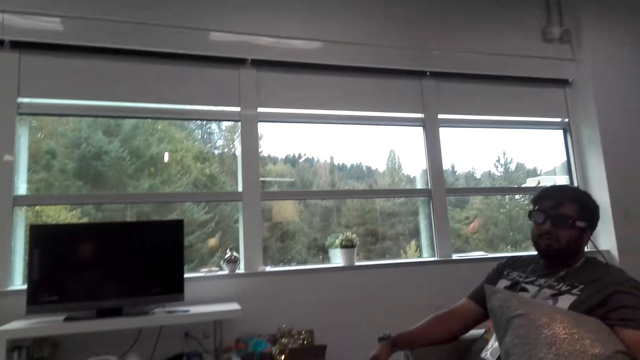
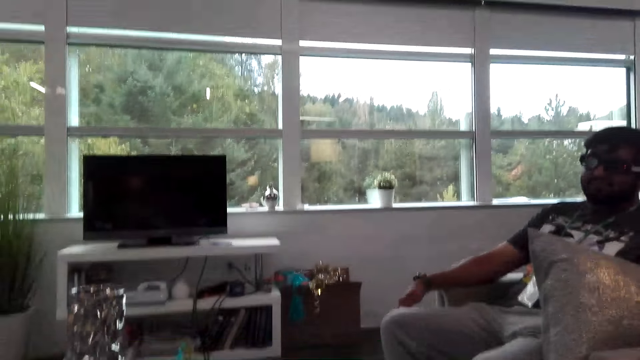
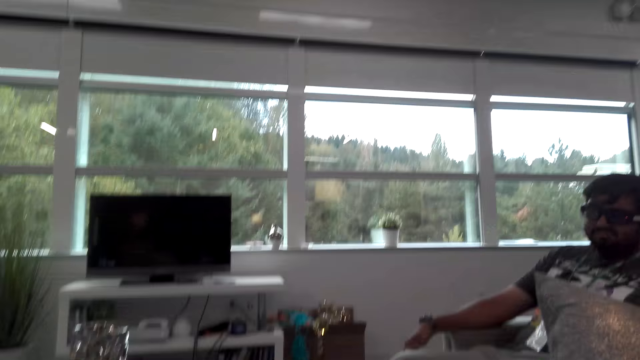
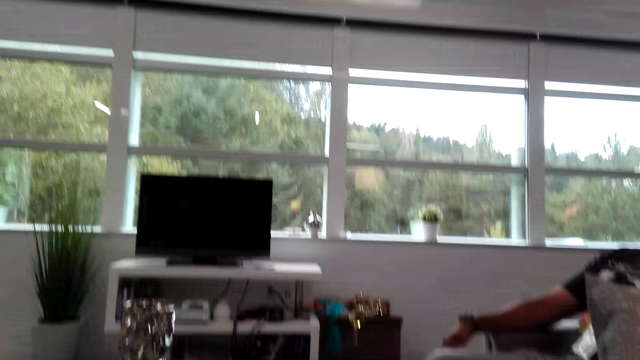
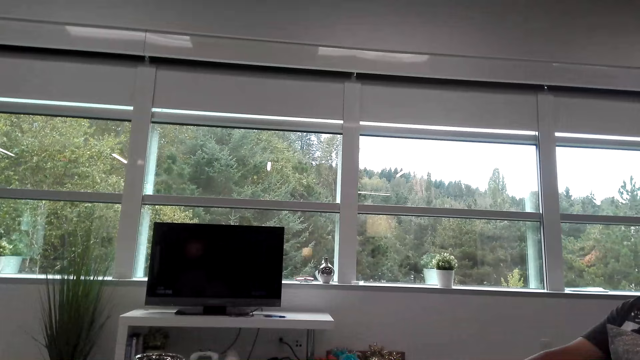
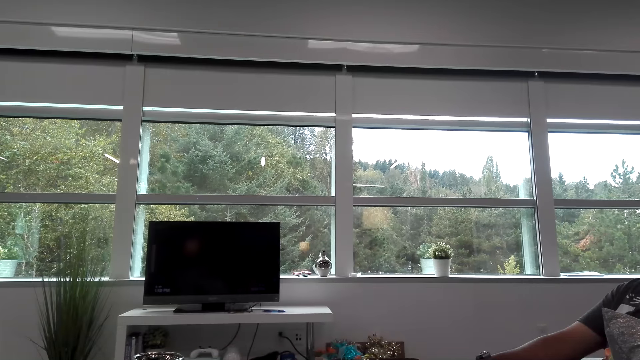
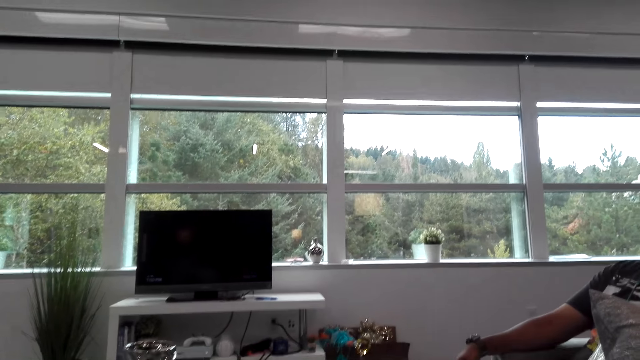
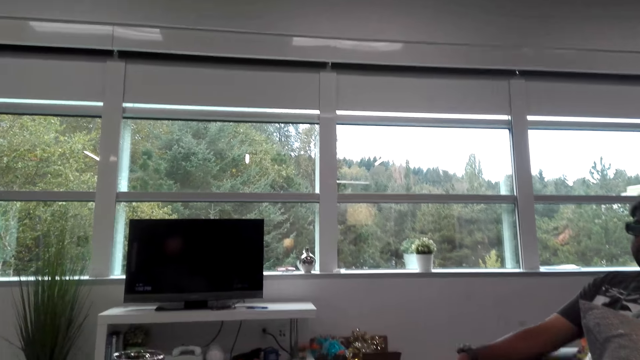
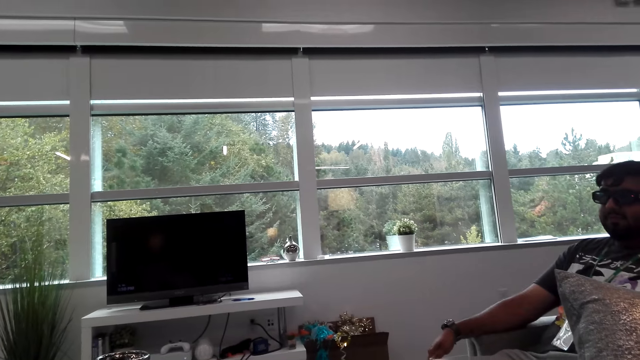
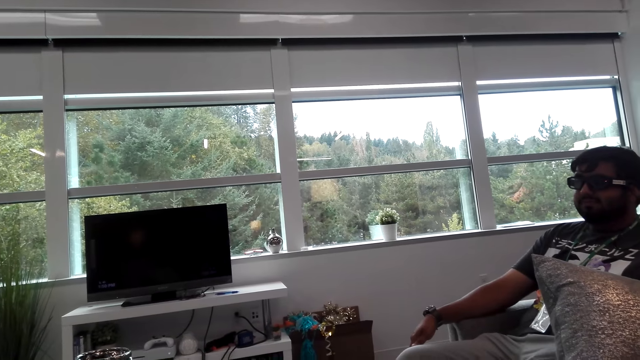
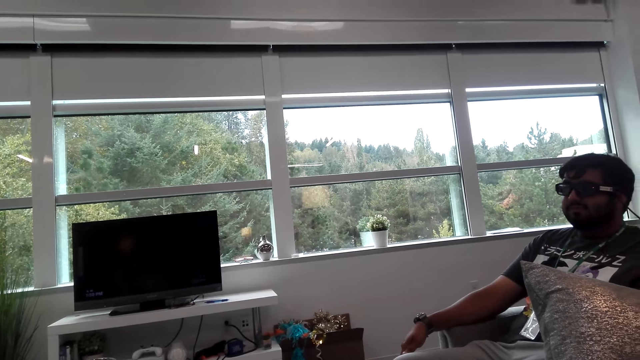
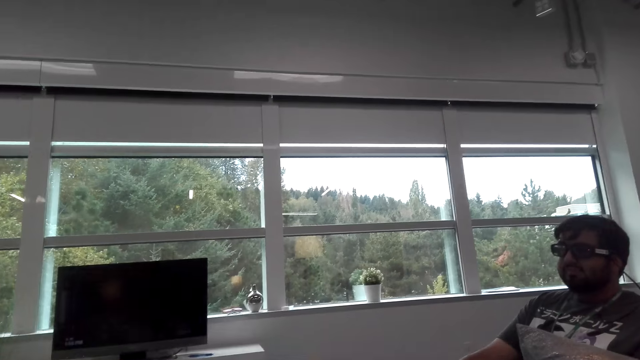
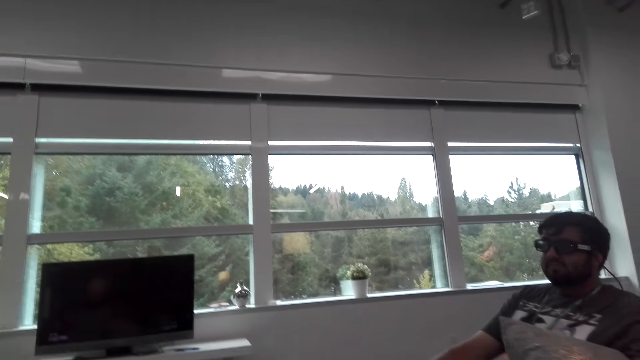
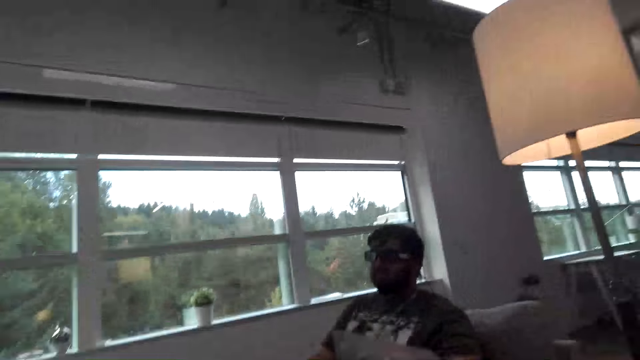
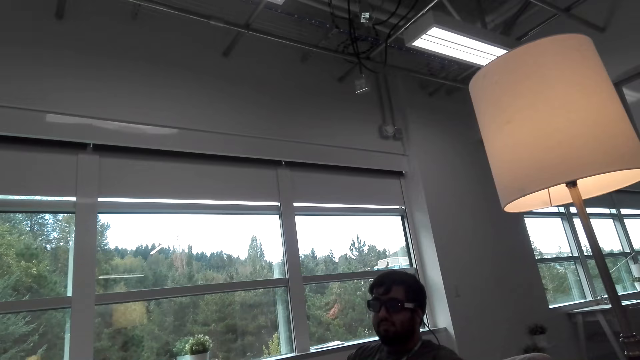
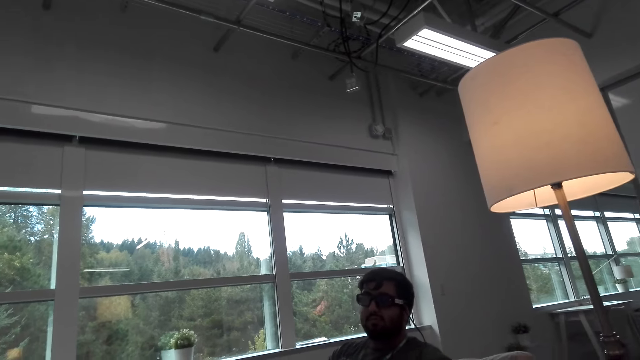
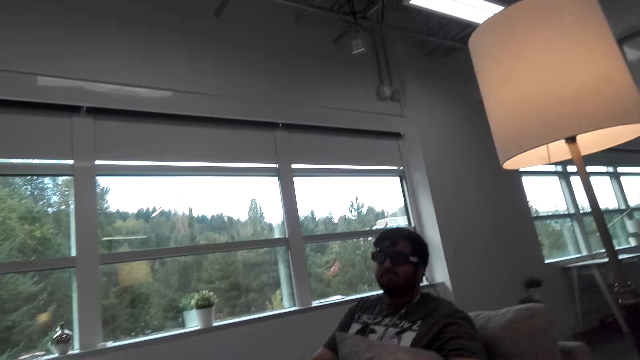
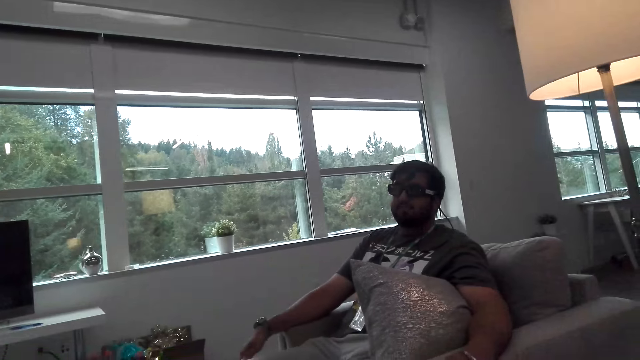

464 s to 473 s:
The camera wearer looks around the house. They converse with a man.

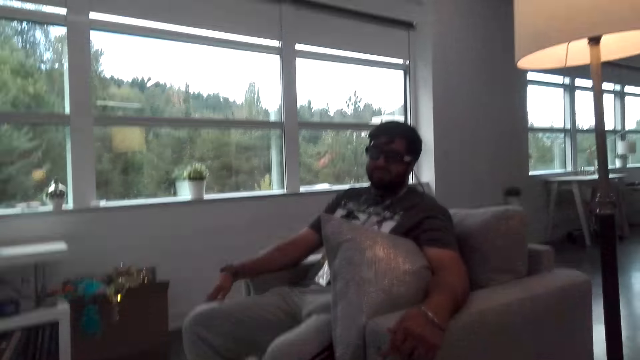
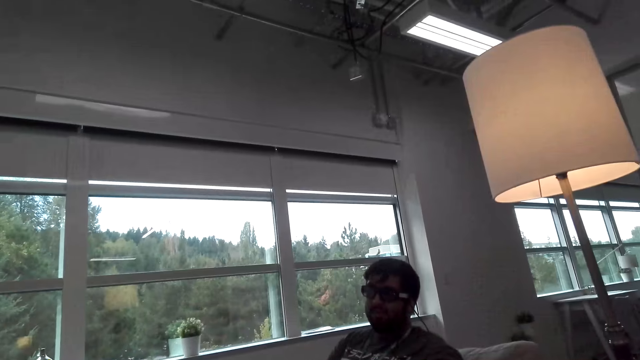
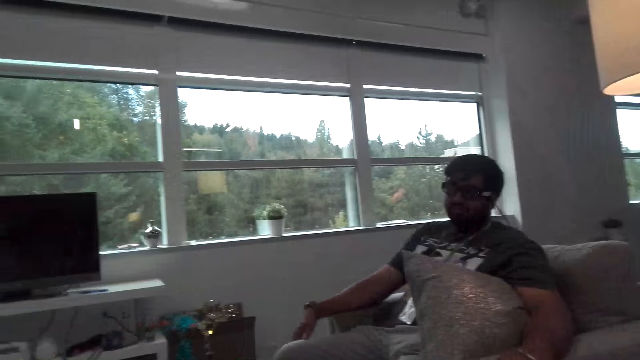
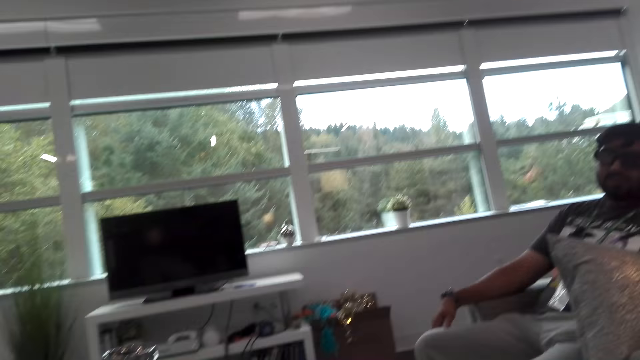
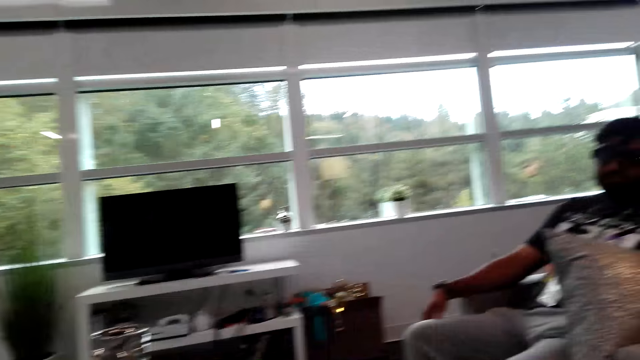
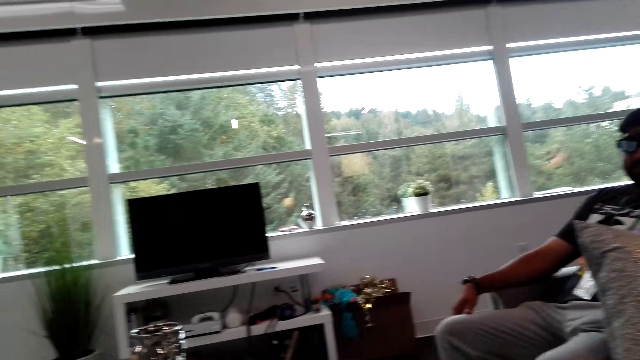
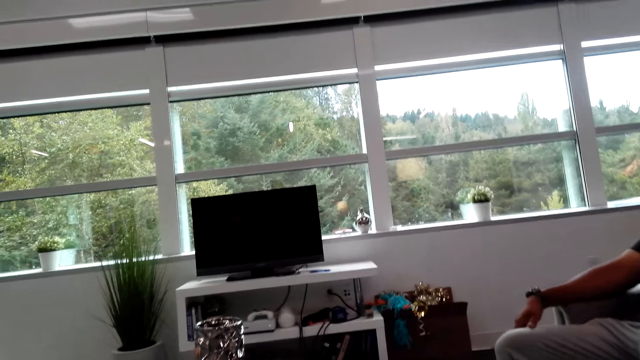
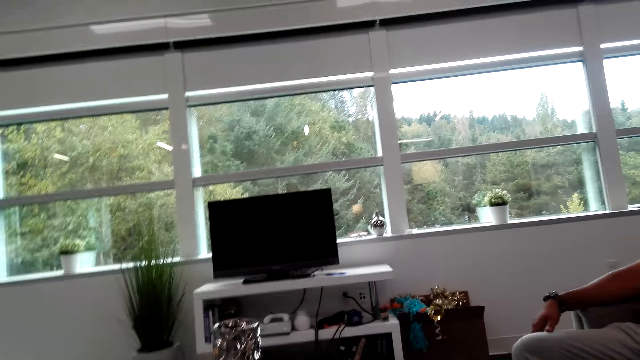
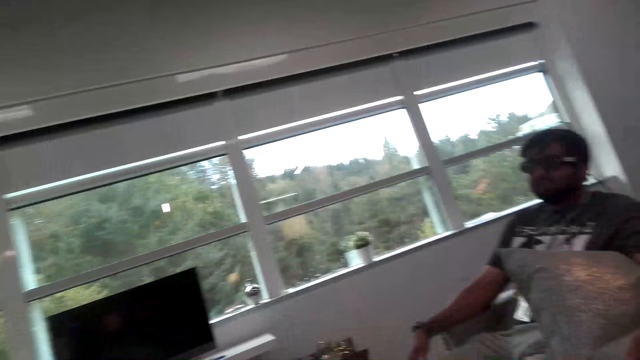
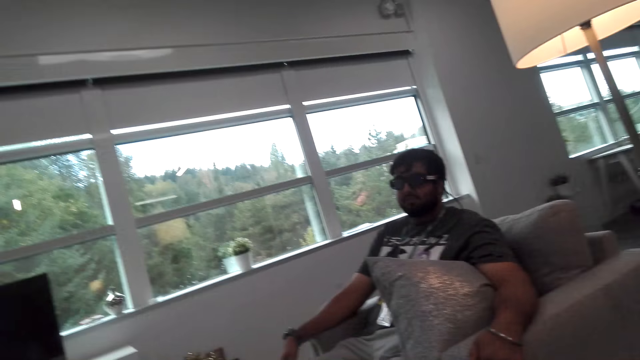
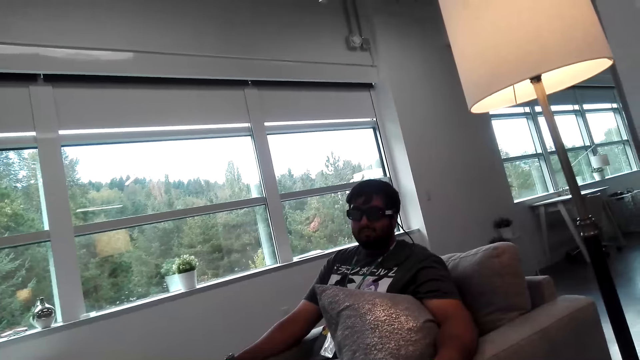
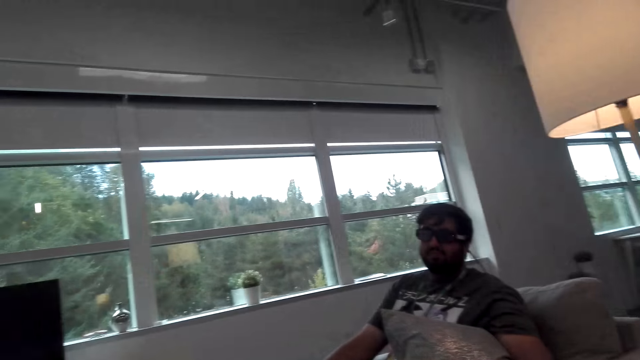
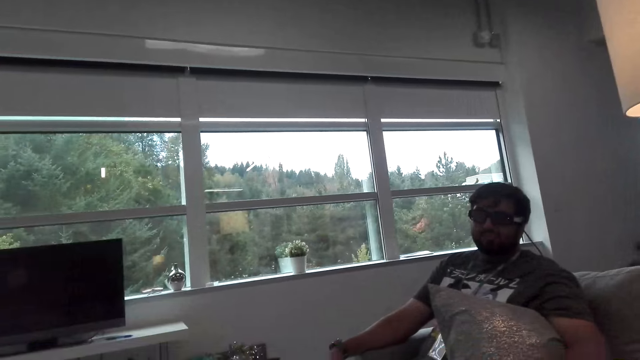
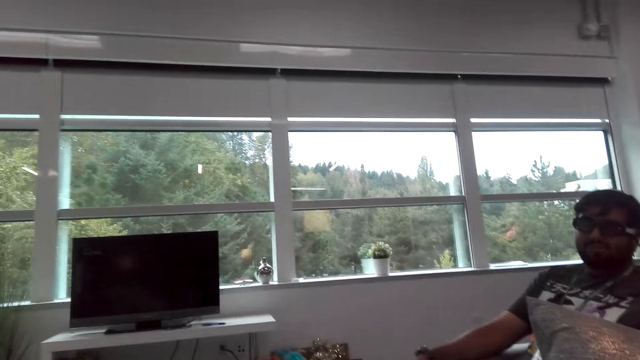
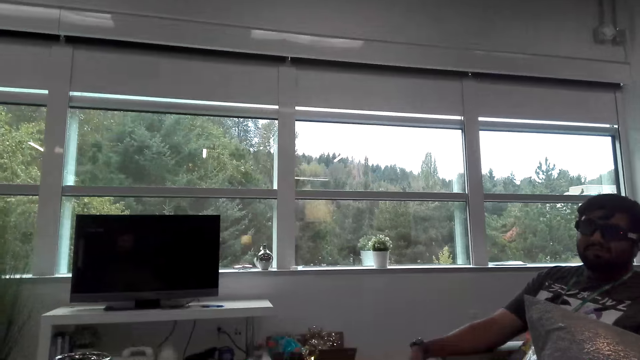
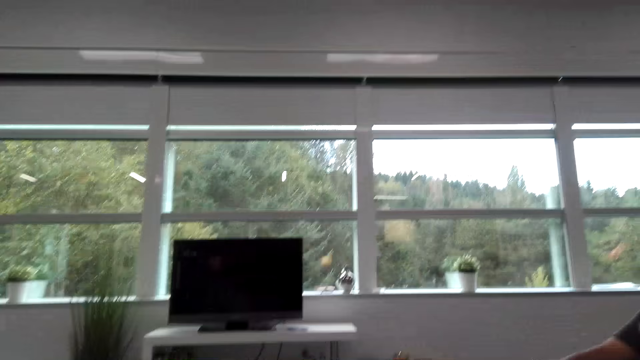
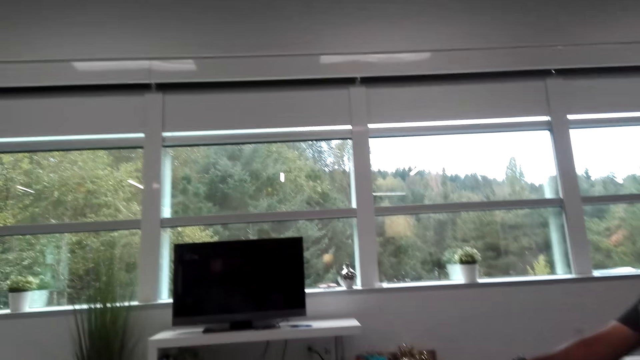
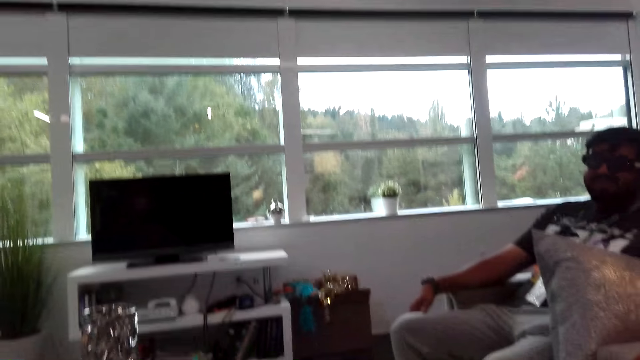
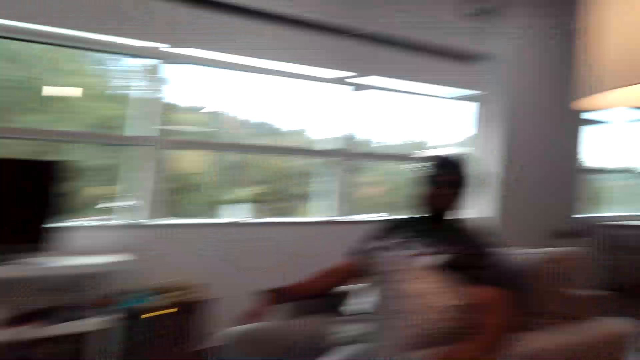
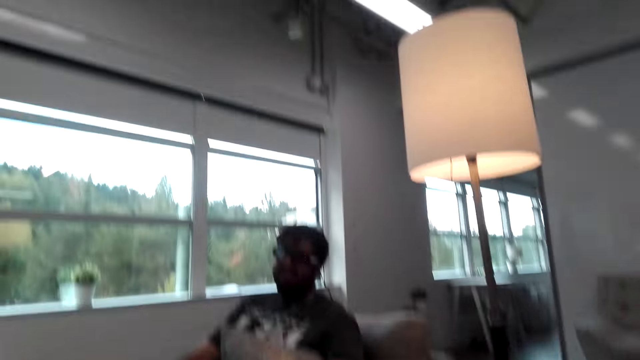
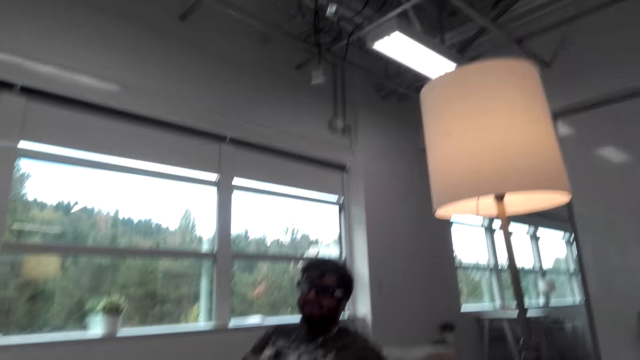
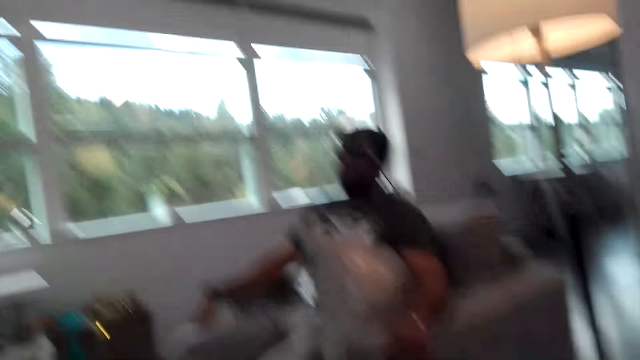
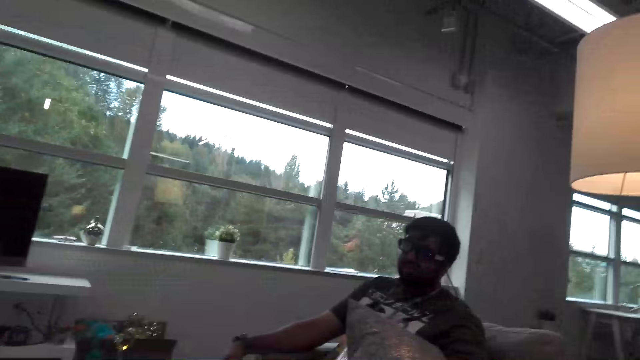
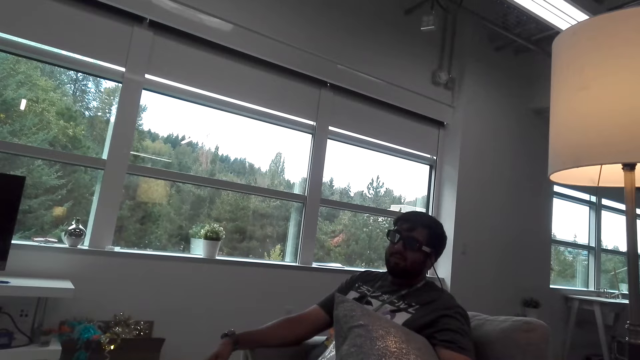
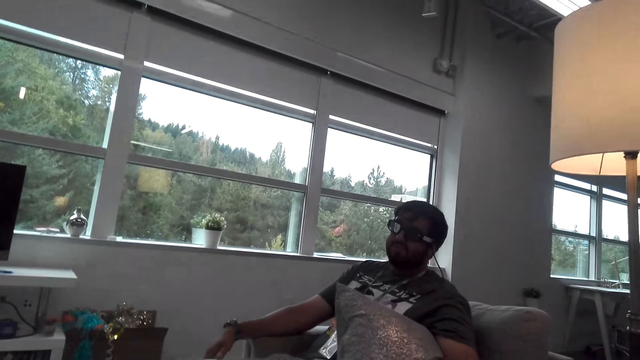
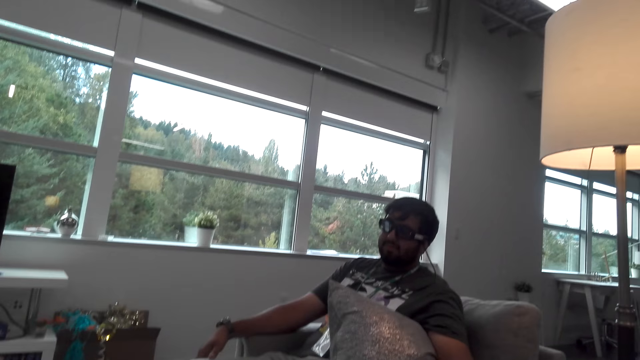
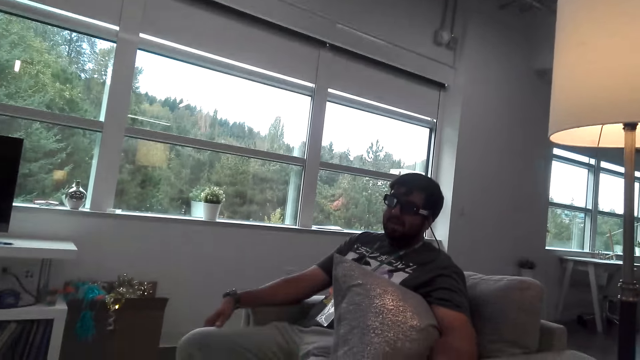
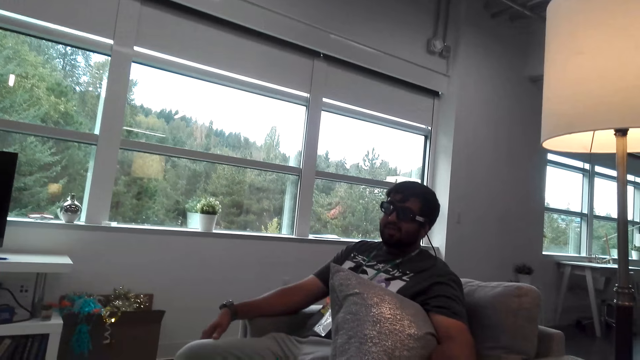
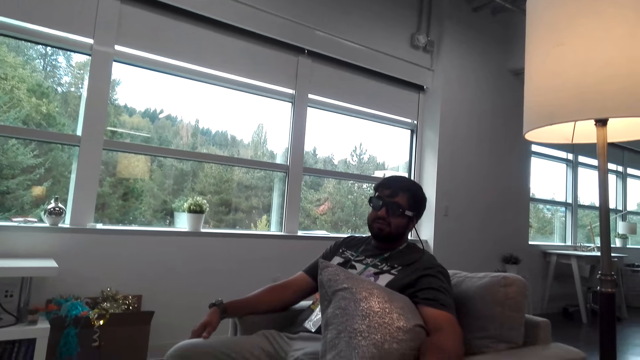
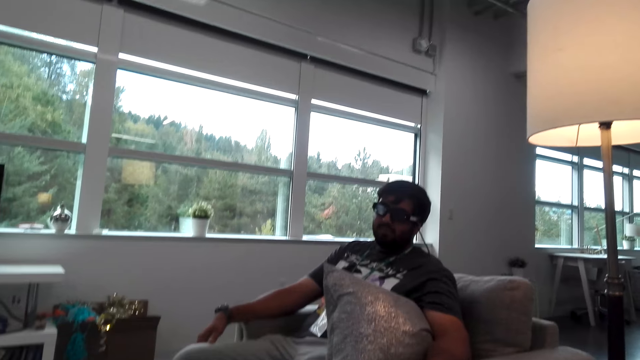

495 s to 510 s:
The camera wearer looks around the house. They converse with a man.
